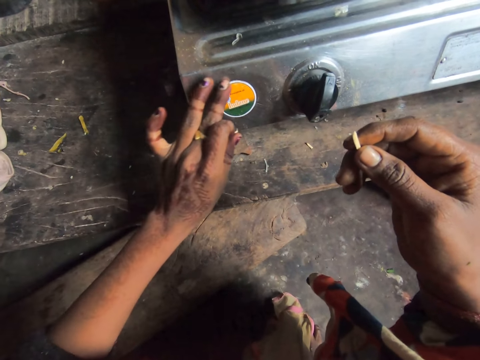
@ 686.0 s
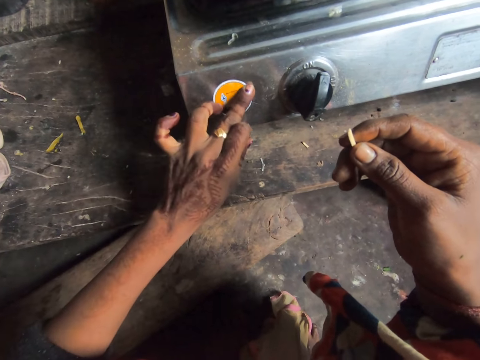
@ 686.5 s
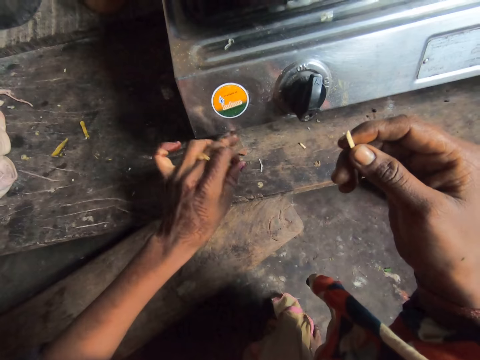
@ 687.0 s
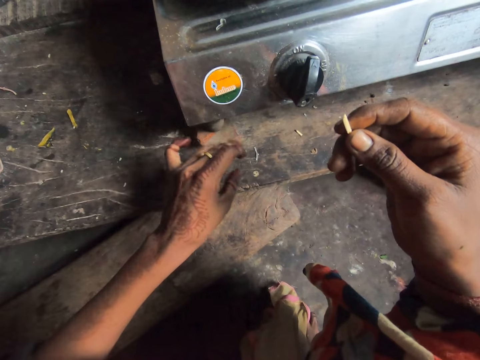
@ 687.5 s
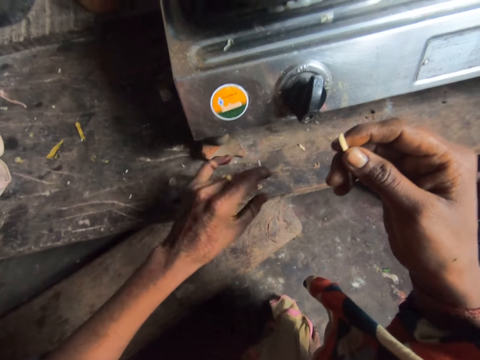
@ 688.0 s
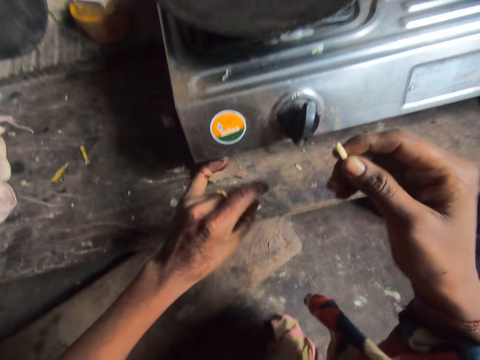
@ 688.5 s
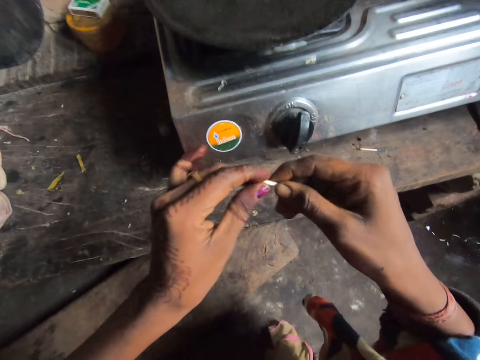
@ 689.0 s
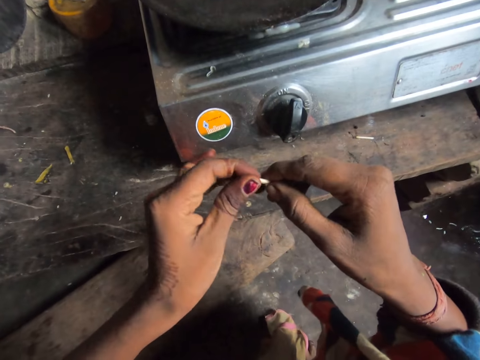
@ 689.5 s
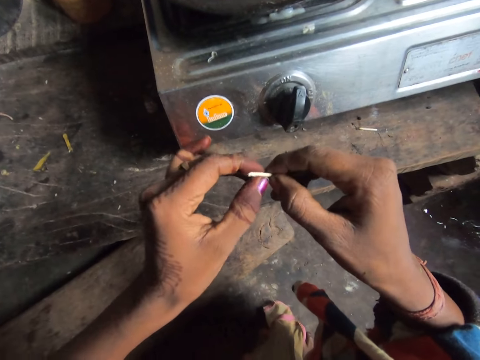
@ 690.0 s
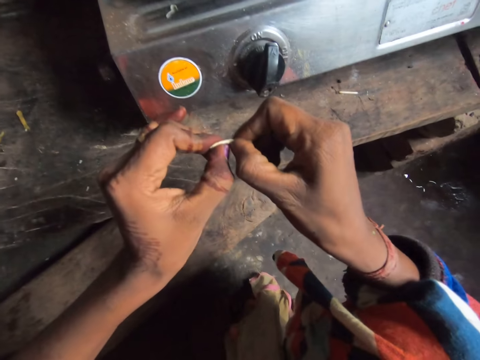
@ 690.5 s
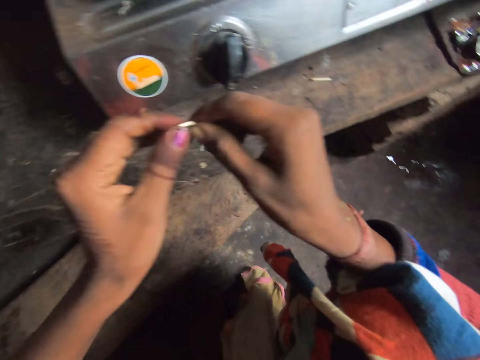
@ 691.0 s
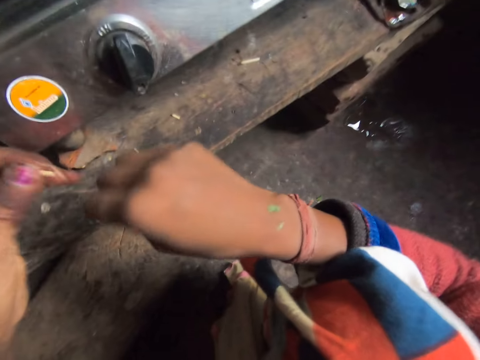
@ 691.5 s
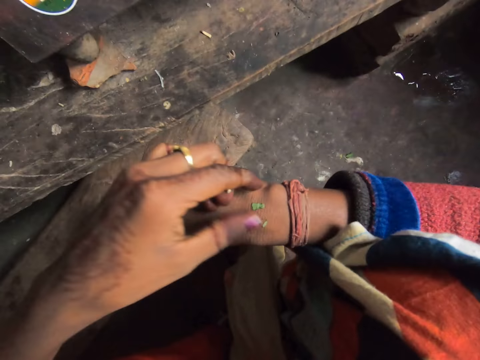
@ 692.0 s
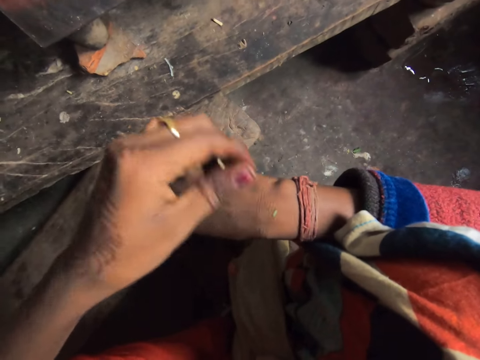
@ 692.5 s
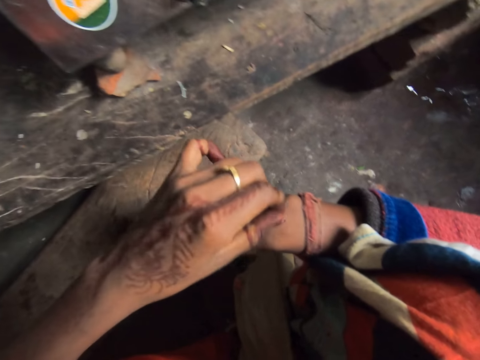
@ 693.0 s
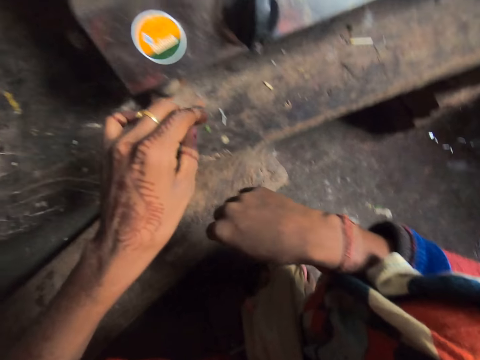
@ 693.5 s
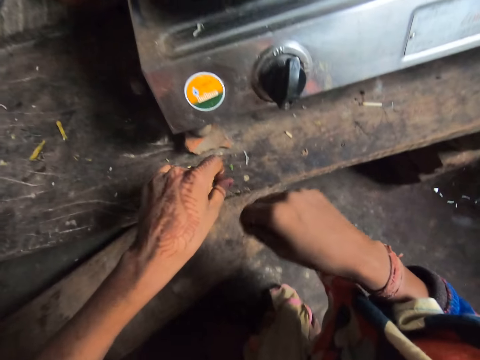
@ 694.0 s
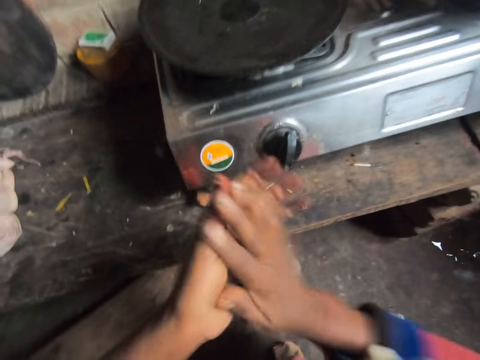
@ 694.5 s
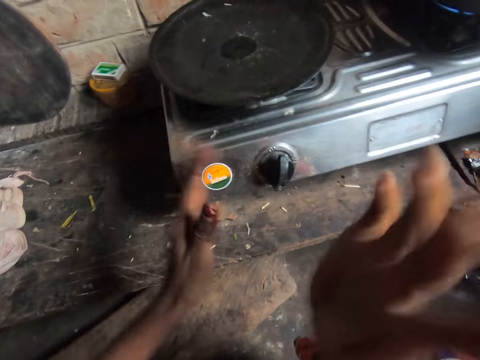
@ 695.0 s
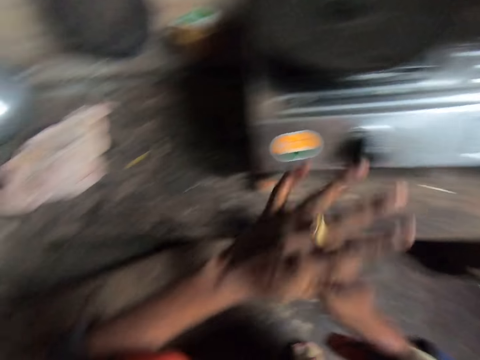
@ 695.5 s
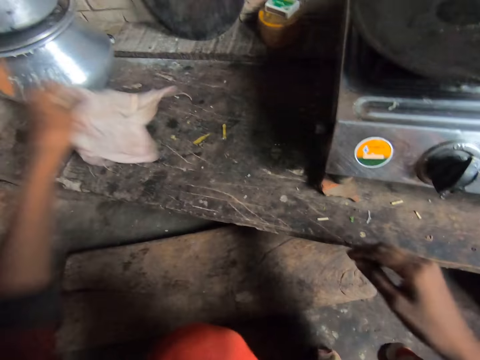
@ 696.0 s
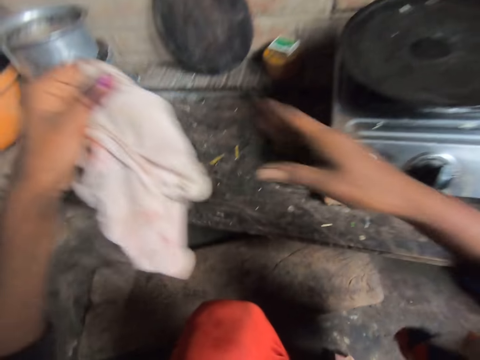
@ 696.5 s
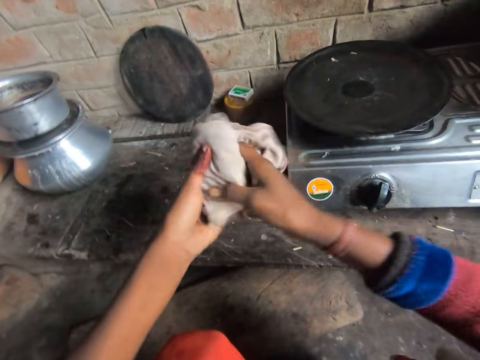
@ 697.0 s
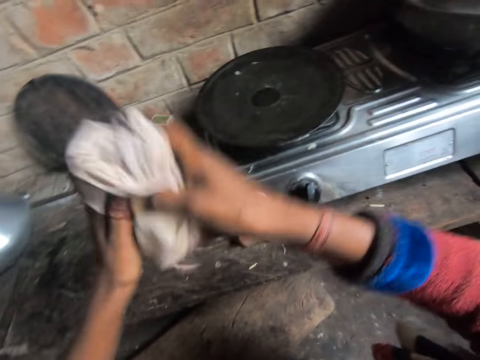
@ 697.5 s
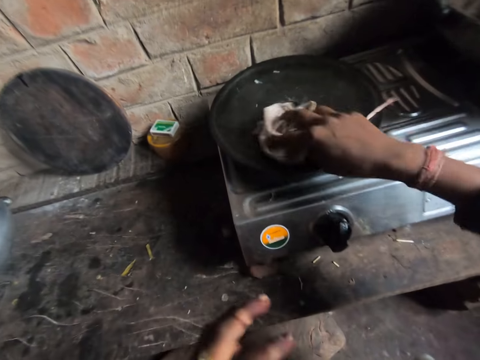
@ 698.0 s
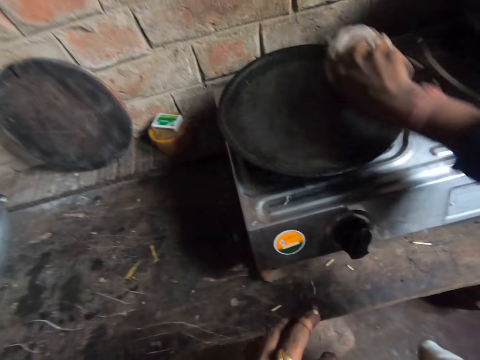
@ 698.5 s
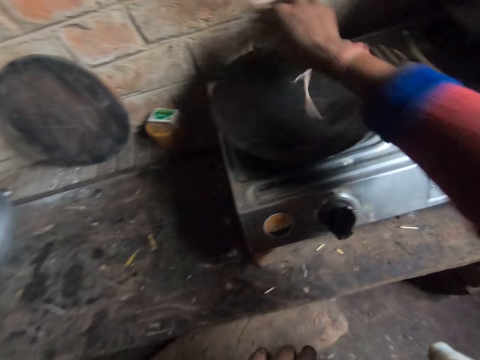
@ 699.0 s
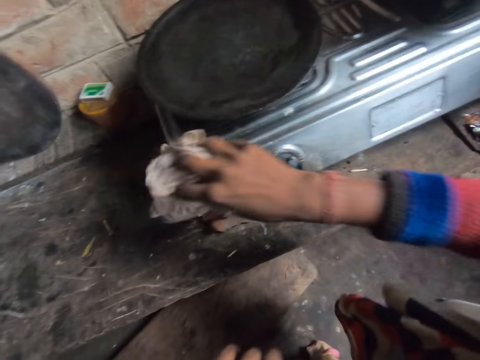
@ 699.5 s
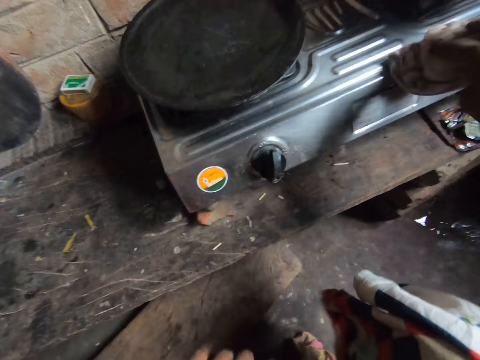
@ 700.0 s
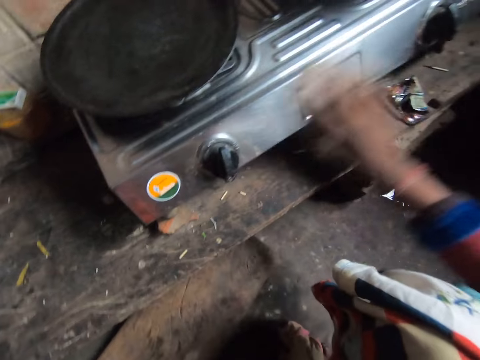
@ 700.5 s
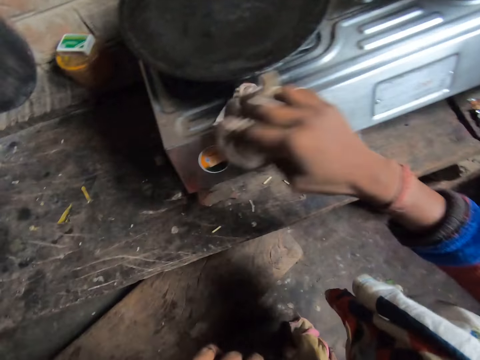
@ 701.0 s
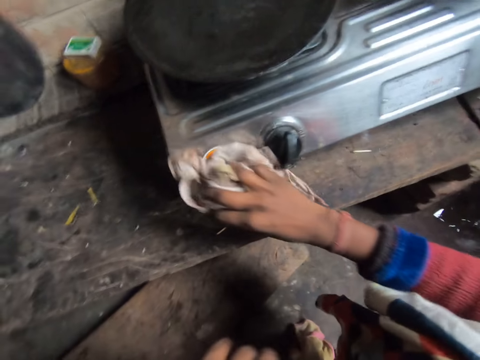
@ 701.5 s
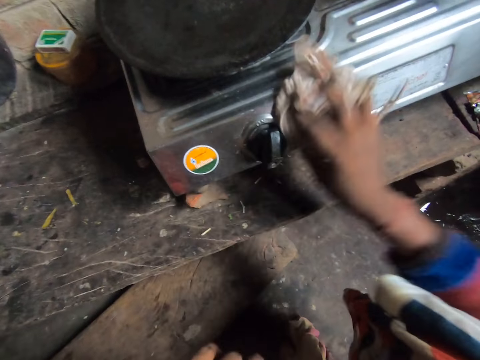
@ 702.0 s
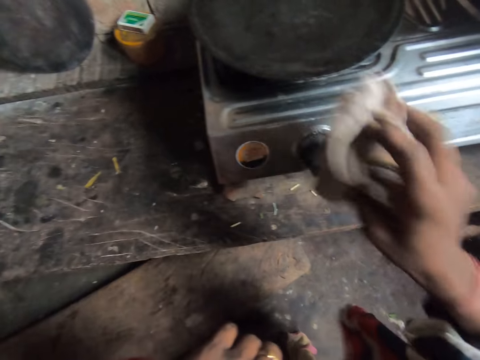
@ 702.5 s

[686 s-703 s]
The camera wearer flicks the matchstick. She shakes the hand. She breaks the matchstick with the hand. She removes pieces of green vegetable from her hand. She drops the matchstick on the kitchen workbench. She dusts her hands. She picks up the cloth from the kitchen workbench. She shakes the cloth. She cleans the plate with the cloth. She cleans the cooker with the cloth.

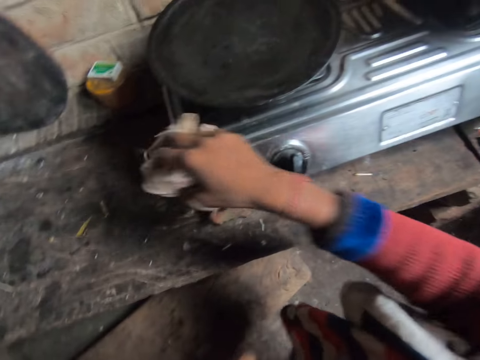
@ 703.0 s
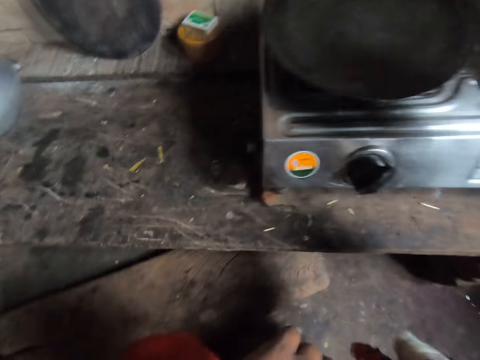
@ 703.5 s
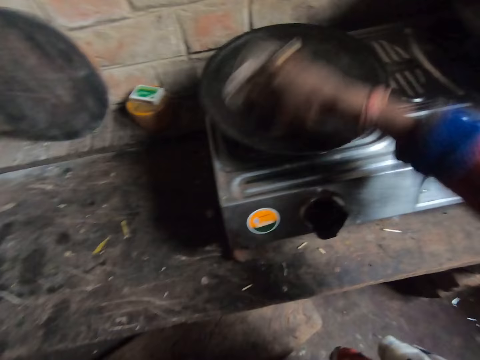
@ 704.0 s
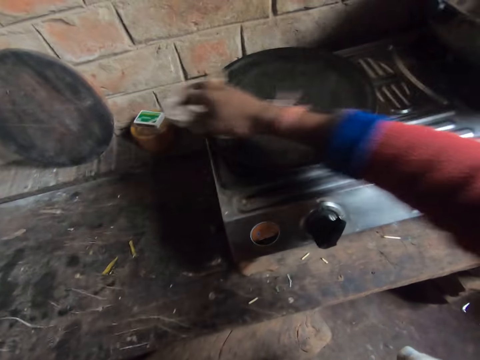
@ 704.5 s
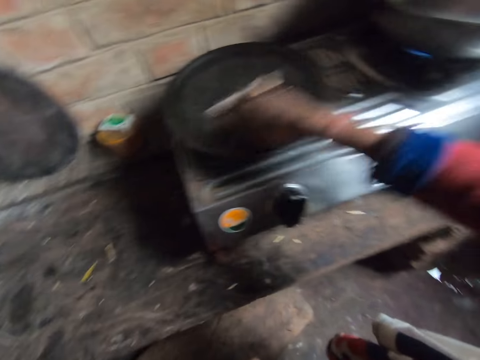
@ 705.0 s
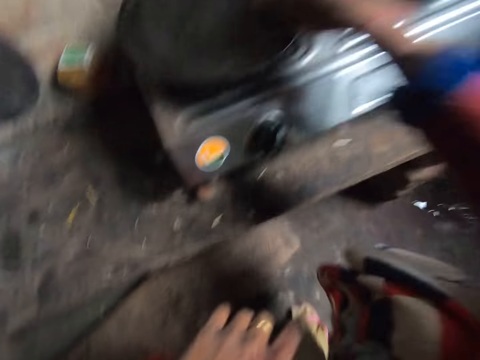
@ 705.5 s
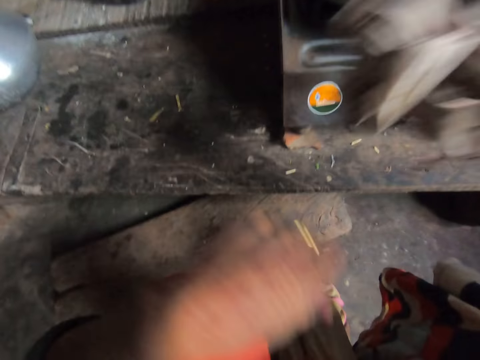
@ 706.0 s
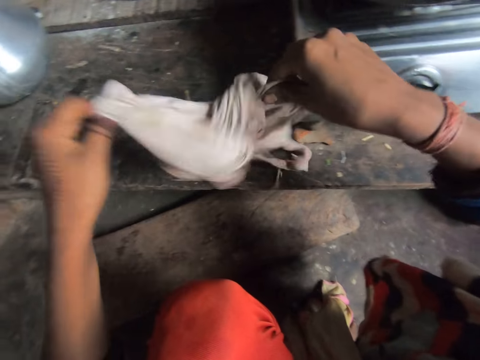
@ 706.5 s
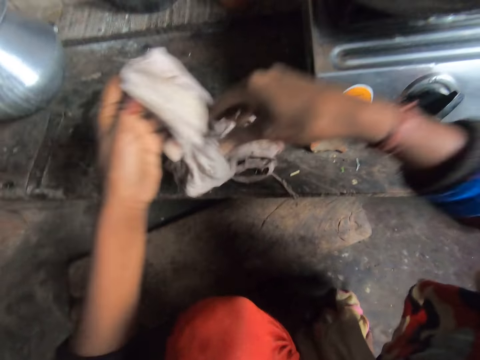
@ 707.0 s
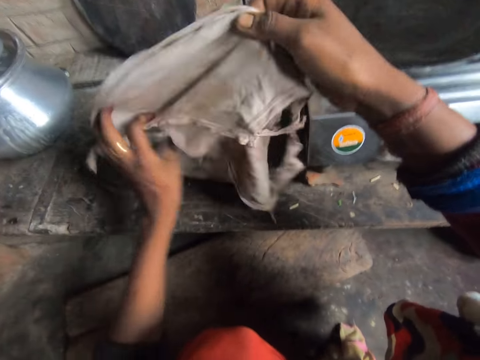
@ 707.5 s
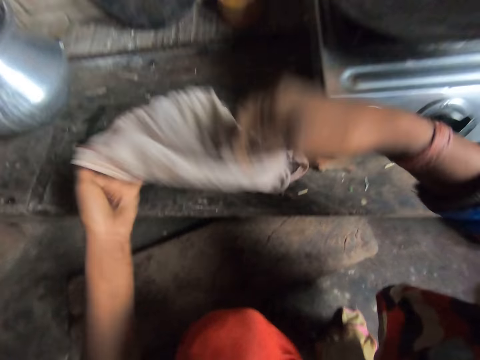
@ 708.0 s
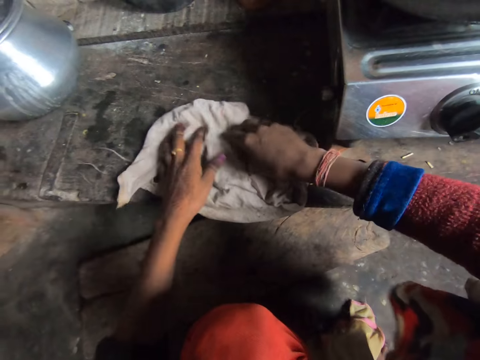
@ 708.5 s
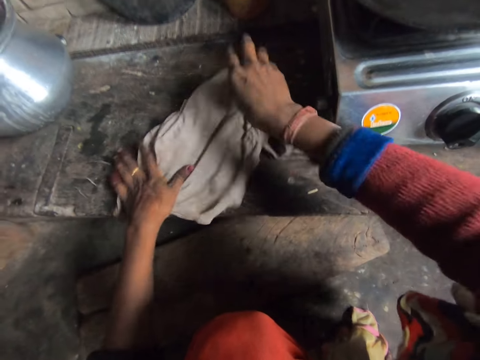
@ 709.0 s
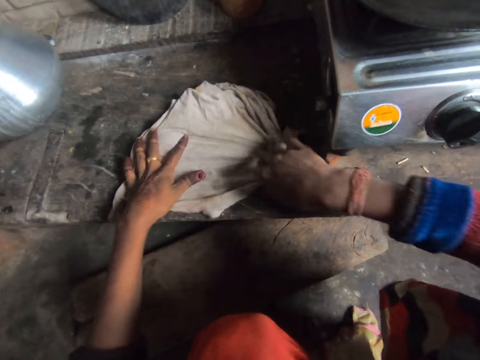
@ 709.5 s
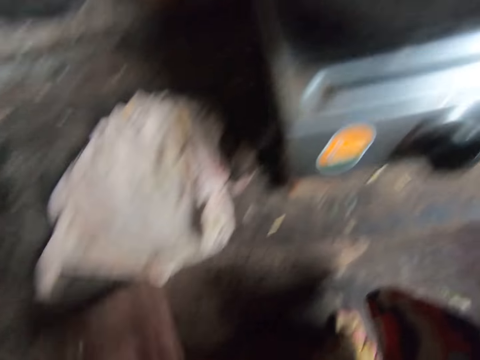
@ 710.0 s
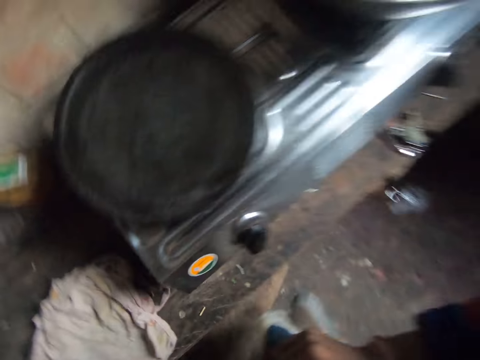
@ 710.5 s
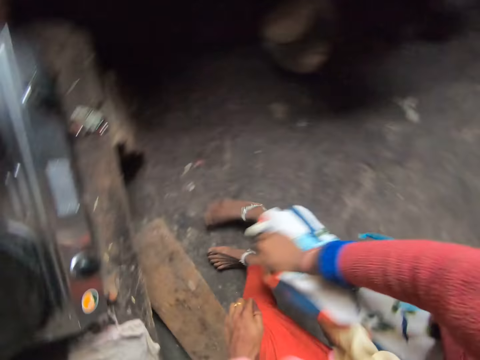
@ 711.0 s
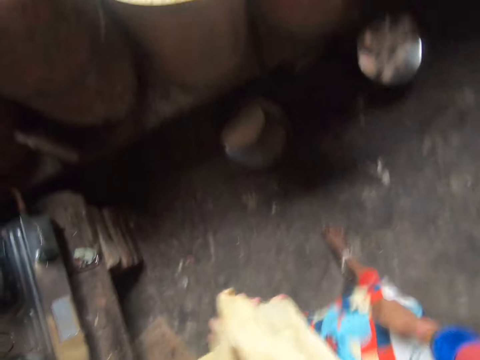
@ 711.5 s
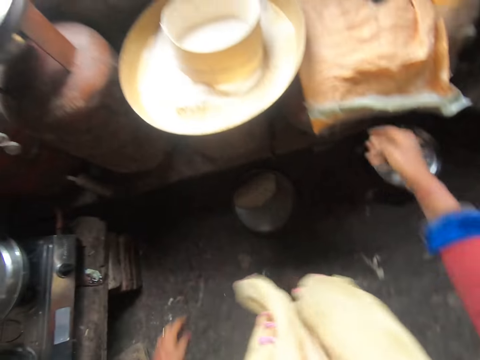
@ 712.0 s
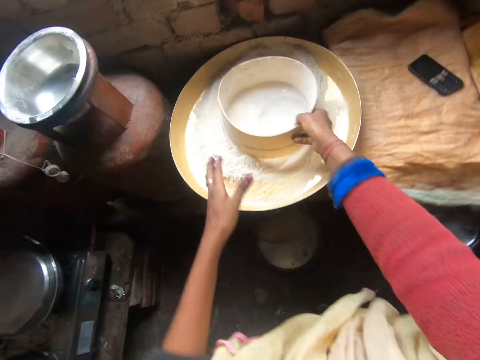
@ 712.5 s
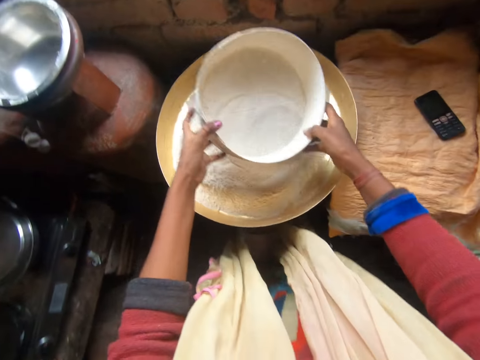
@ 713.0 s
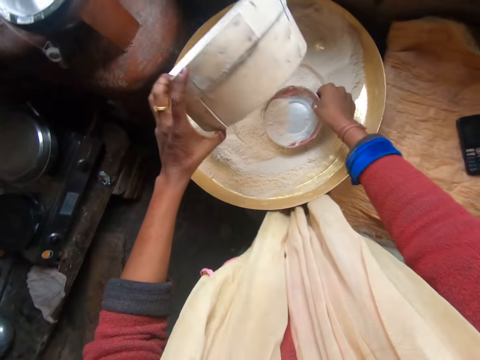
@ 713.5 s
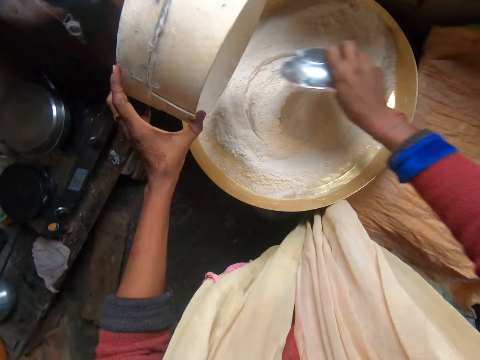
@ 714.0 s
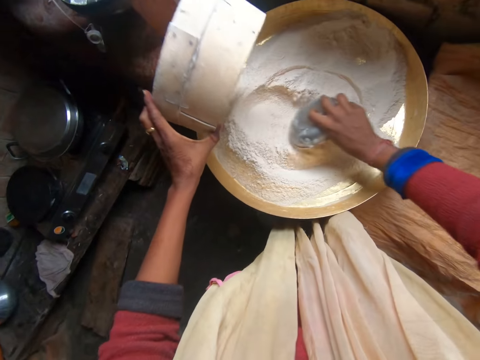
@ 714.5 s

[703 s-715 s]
The camera wearer cleans the plate with the cloth. They spread the cloth. They drop the cloth on the kitchen workbench. They spread the cloth on the kitchen workbench. They pick up a sieve from a tray. They pick up a bowl from the tray.
